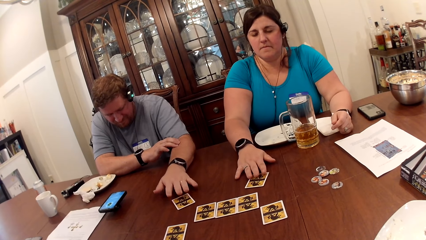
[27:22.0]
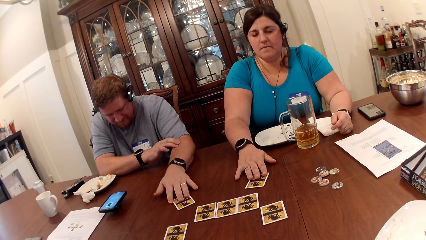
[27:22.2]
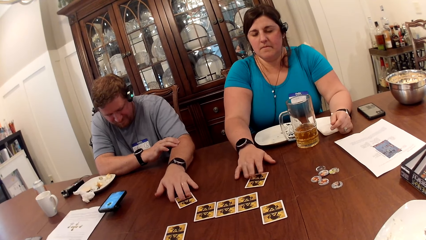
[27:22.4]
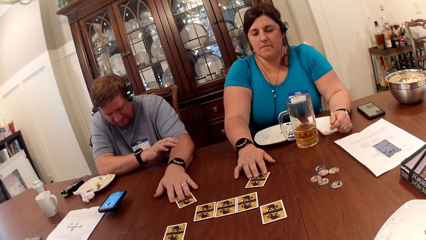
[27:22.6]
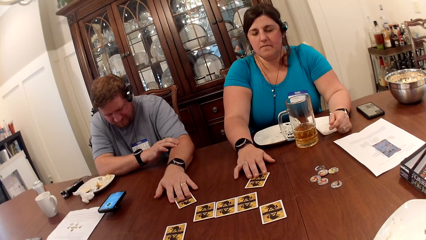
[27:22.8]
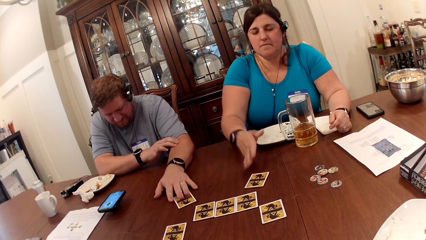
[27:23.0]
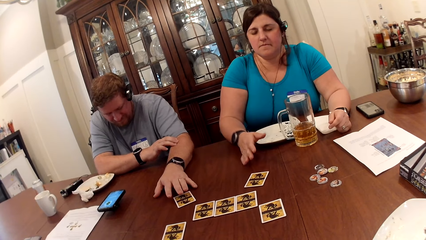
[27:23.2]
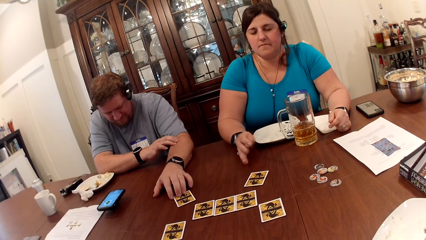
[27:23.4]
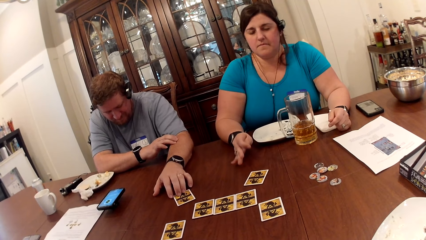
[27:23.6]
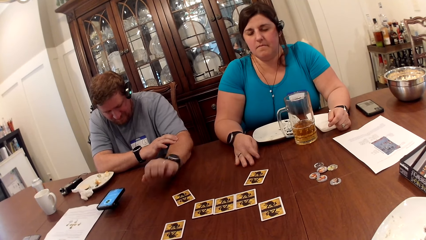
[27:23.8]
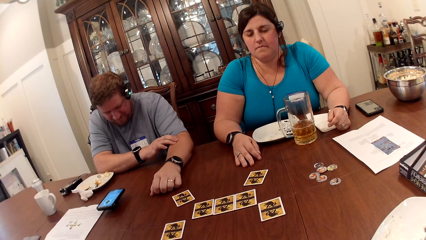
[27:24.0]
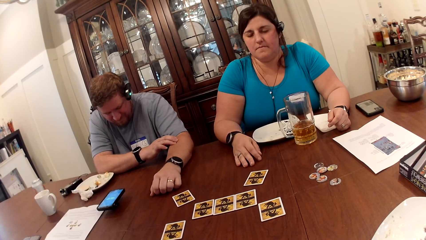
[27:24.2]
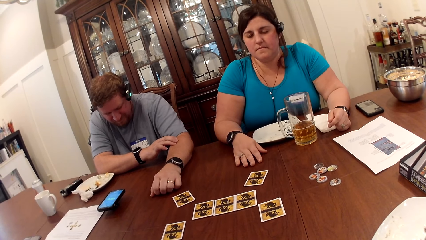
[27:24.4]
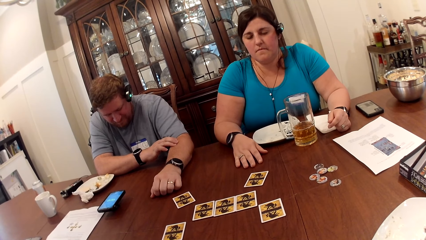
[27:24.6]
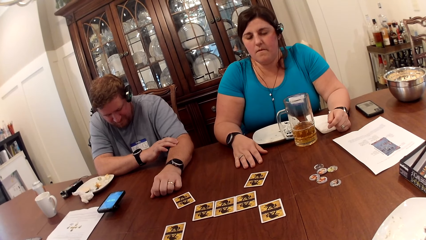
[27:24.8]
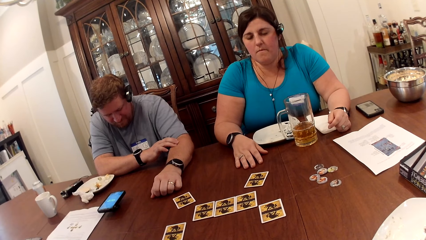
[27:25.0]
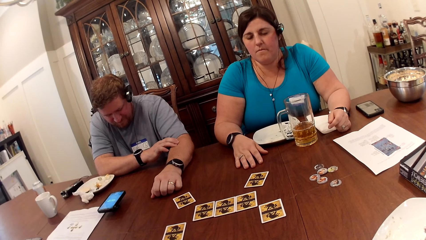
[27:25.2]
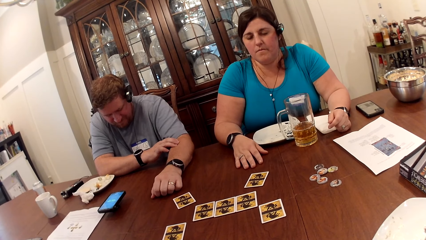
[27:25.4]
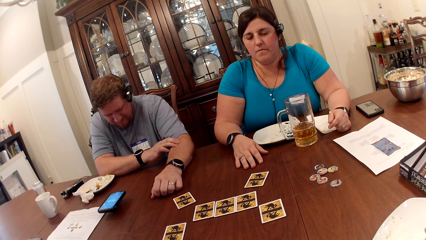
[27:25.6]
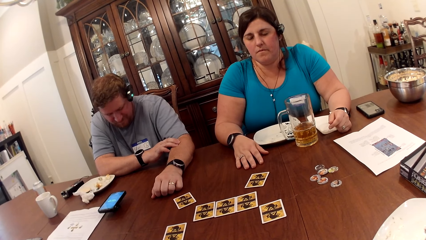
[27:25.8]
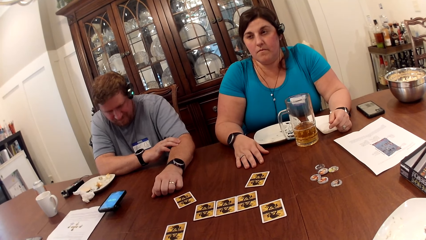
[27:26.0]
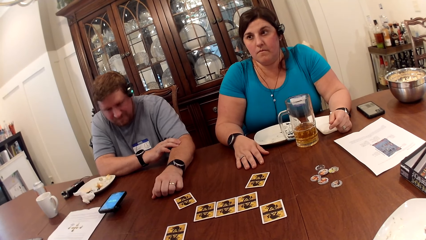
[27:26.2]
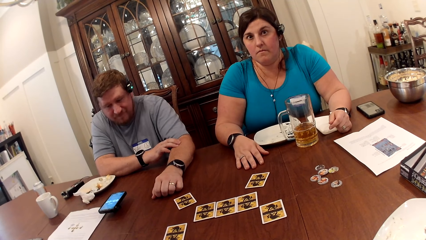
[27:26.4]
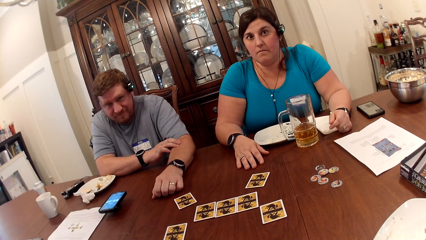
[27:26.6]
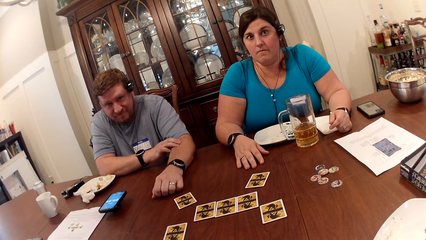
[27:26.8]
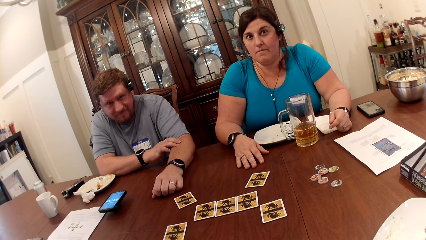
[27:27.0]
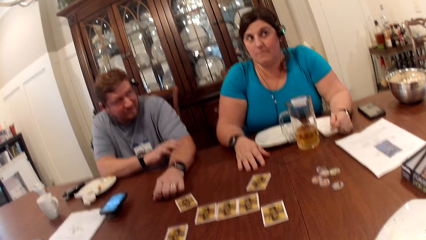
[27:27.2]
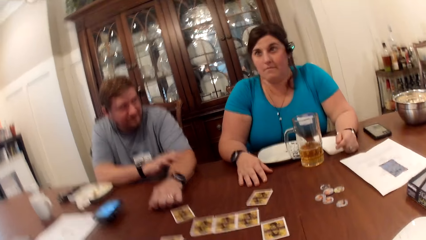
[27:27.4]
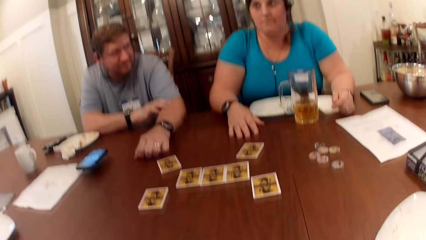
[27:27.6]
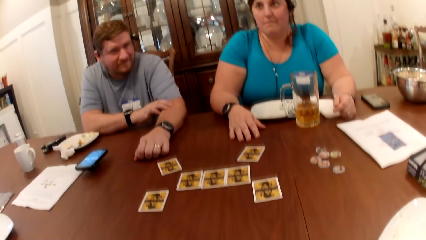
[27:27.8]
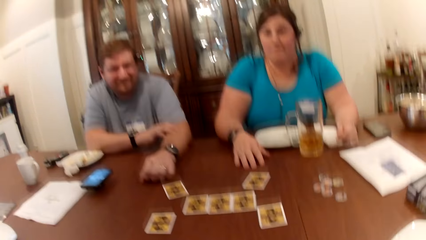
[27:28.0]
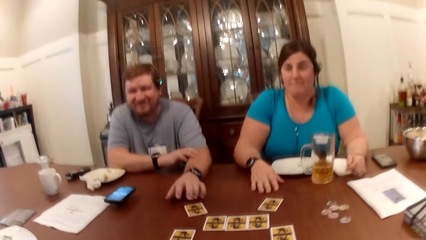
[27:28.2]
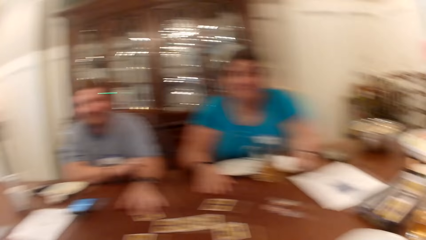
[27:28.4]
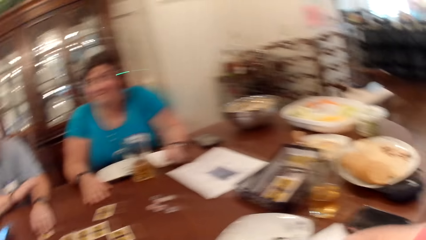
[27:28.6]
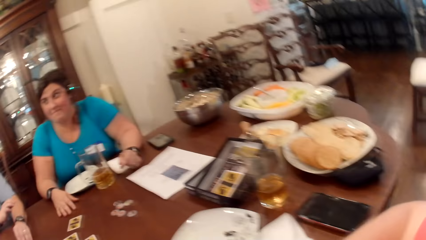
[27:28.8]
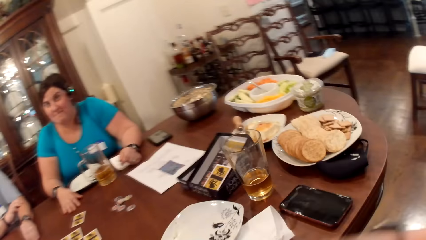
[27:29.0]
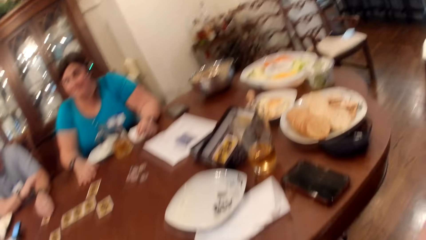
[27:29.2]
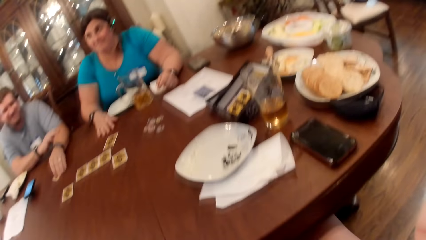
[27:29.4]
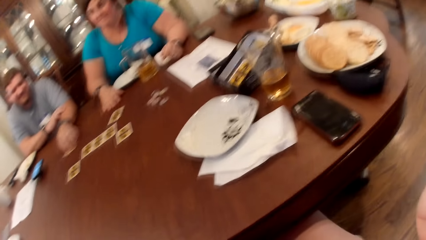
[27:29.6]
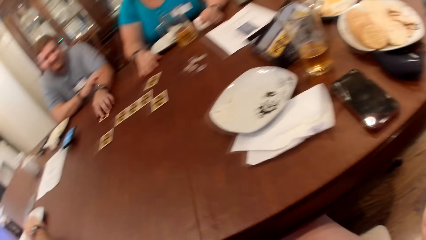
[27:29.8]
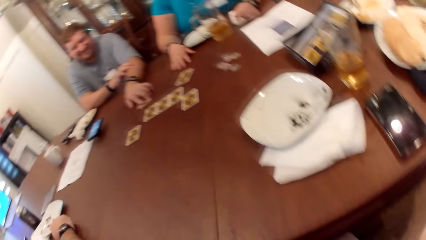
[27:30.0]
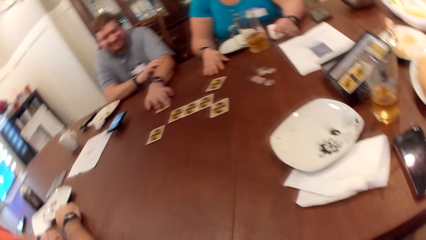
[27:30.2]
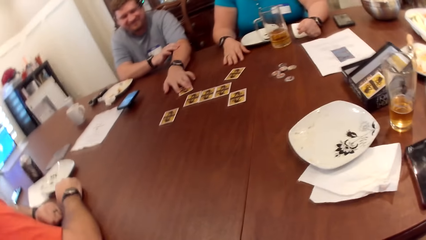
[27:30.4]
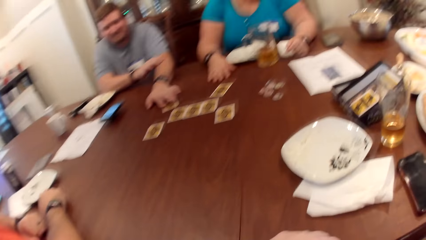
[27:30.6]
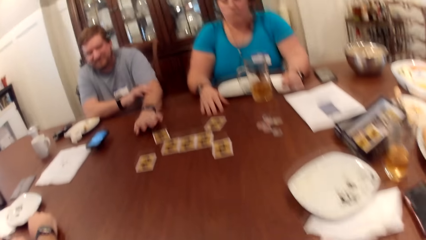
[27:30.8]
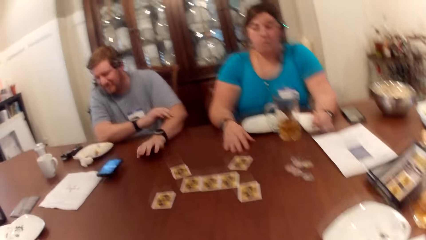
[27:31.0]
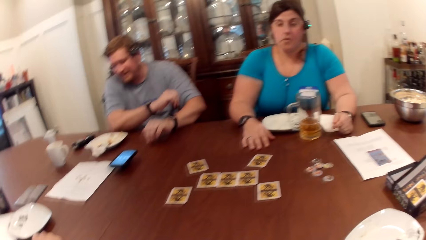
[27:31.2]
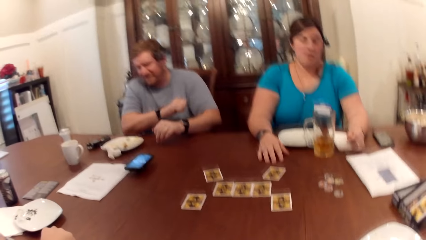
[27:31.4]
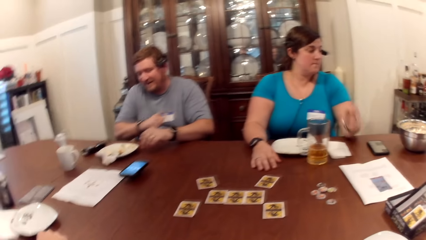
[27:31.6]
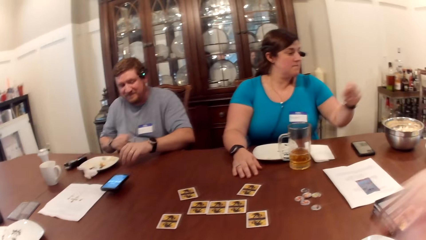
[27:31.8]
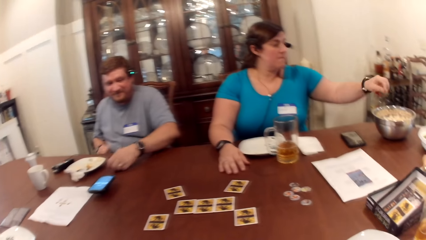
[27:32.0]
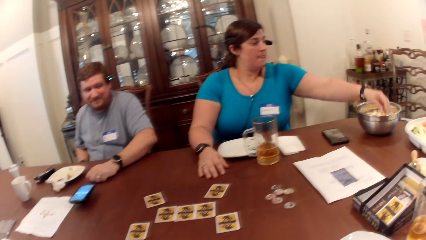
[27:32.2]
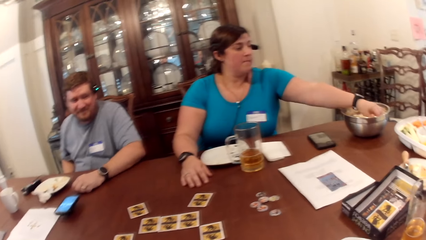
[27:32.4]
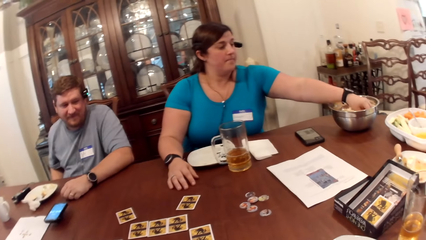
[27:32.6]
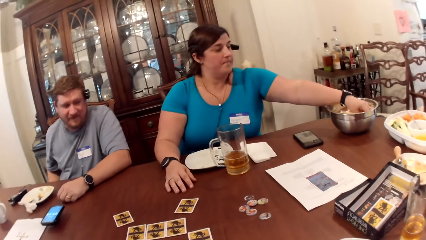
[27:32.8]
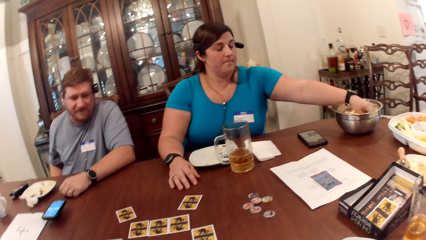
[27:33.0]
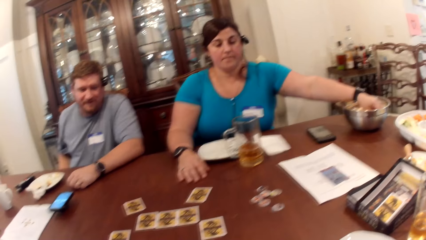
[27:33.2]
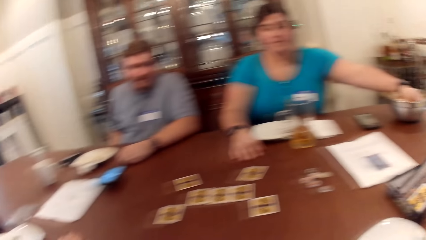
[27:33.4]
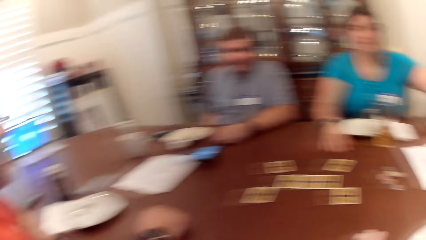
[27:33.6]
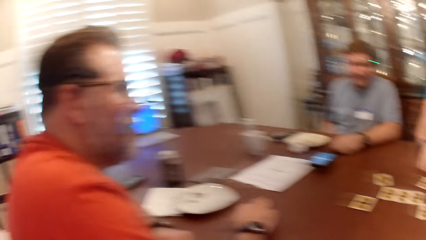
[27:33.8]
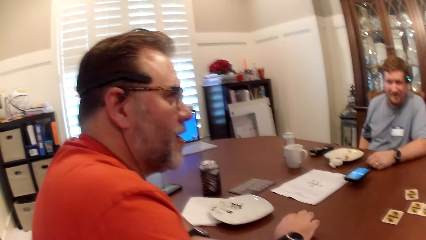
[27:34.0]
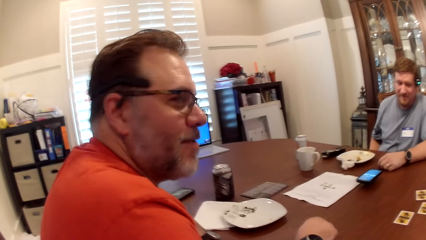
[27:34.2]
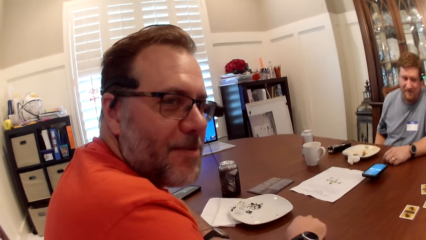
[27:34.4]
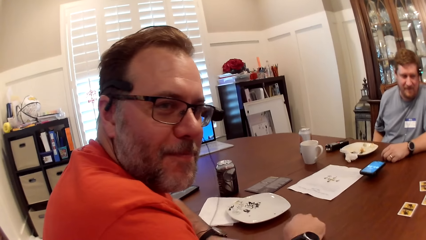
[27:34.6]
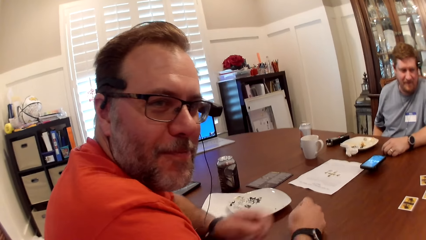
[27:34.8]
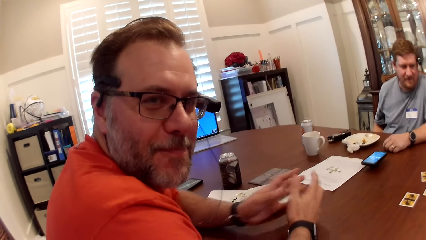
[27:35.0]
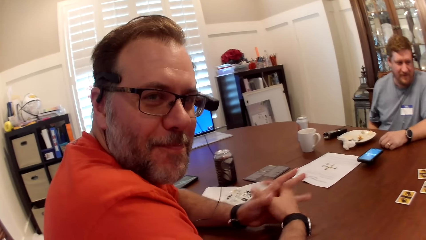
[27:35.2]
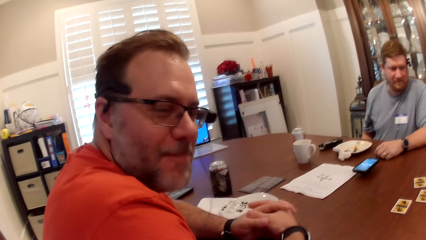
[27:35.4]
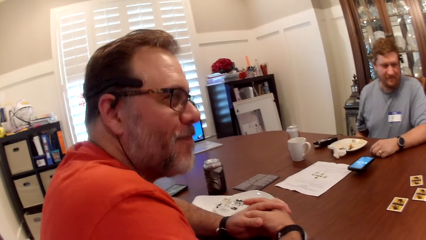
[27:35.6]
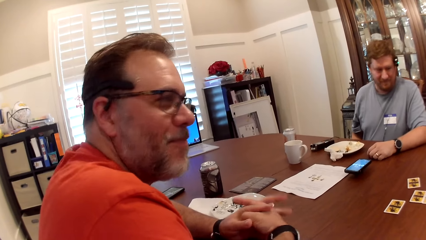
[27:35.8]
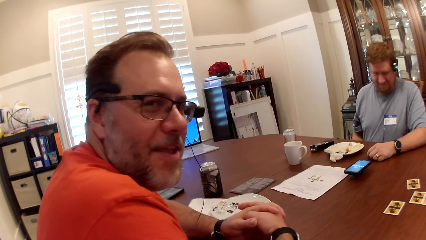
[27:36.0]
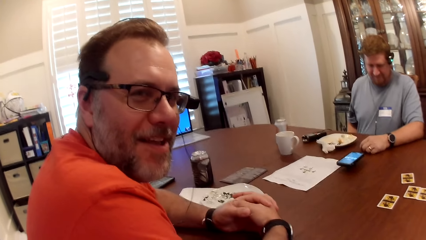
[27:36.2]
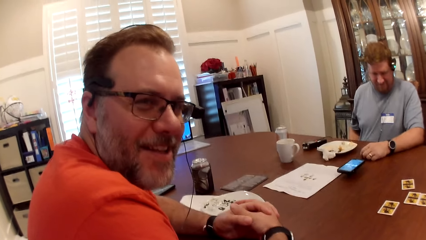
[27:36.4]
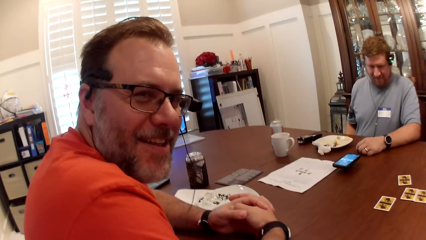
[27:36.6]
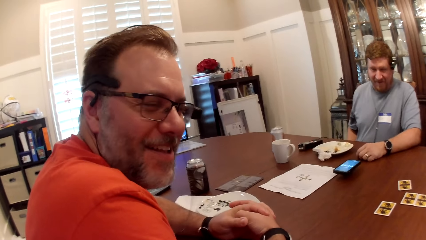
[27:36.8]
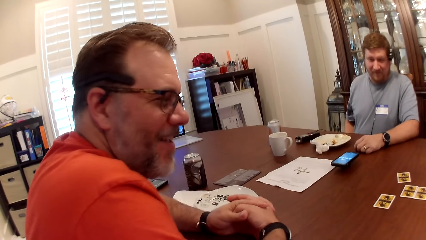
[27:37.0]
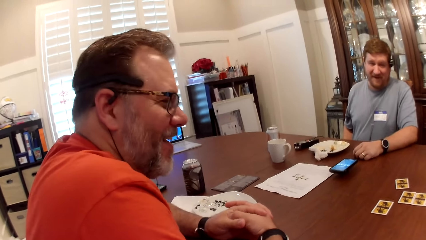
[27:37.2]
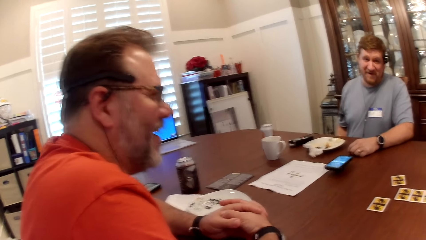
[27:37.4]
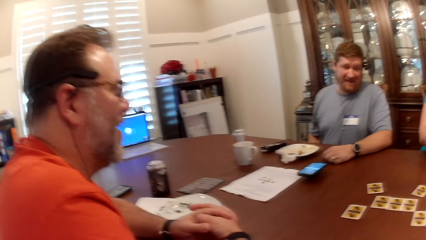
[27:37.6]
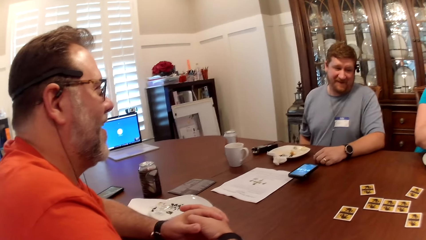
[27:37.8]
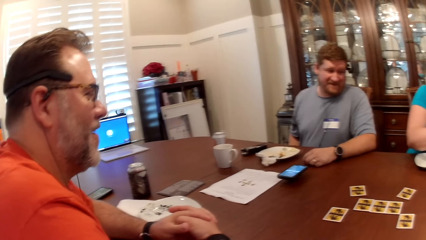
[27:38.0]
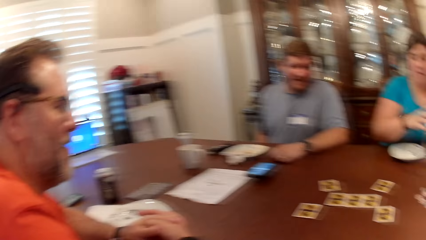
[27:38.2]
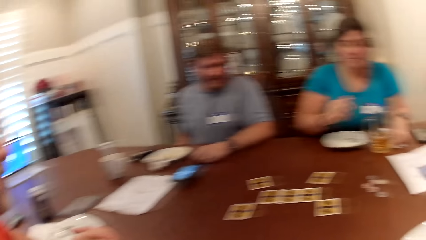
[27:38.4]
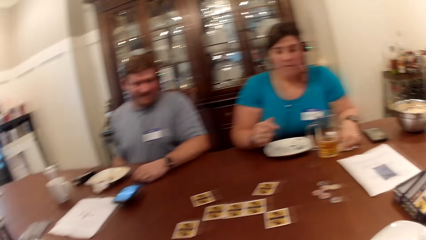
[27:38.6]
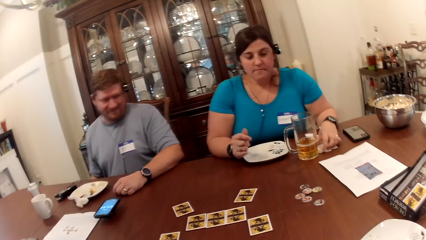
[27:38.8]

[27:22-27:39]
The woman places her right hand on the table. A man places his left hand on the table. The woman closes her eyes. The man closes his eyes. The woman opens her eyes. The man opens his eyes. The man moves the card with his left hand. The camera wearer looks around the table. The woman picks up some popcorn in a bowl on the table with her left hand. Another man converses with the camera wearer, the woman and the first man.
